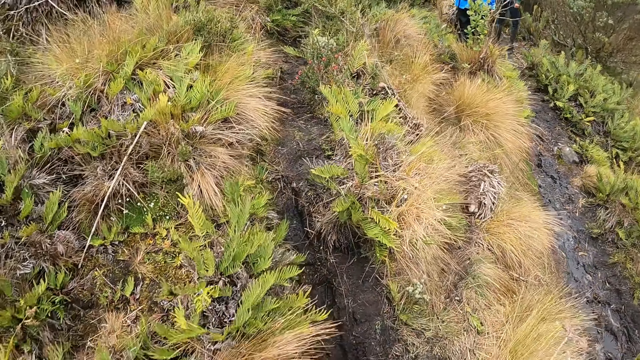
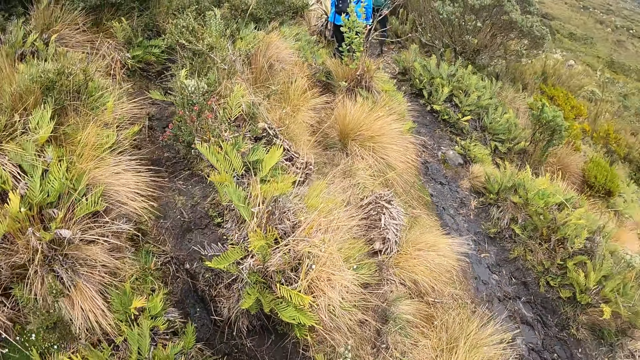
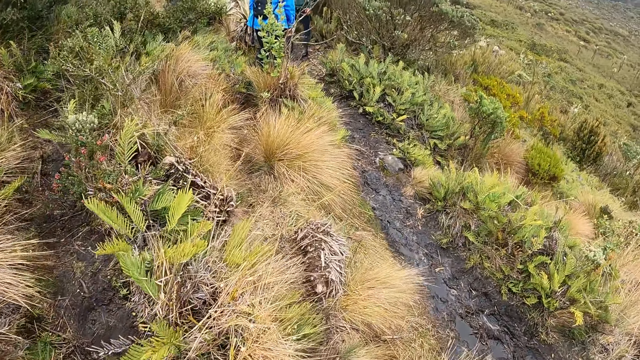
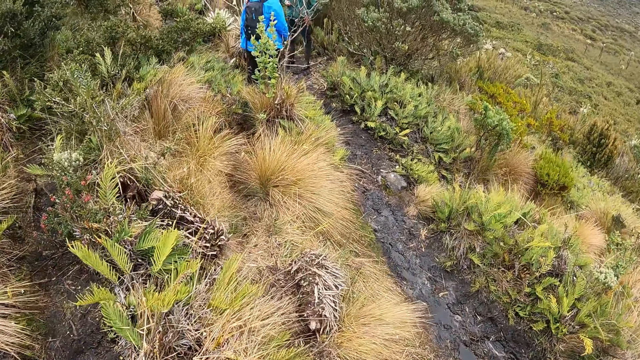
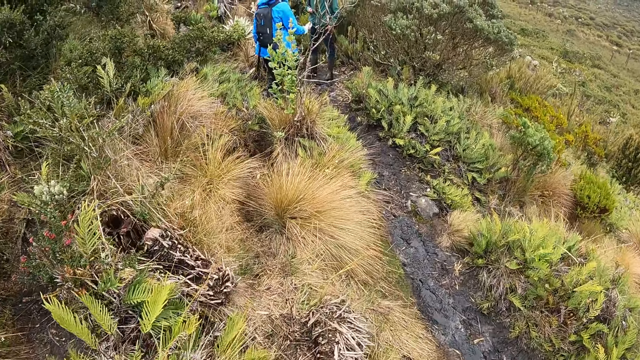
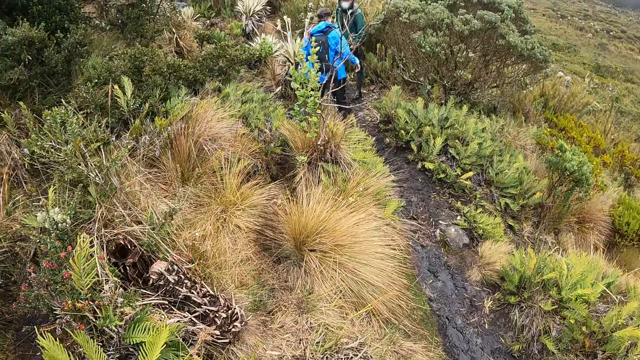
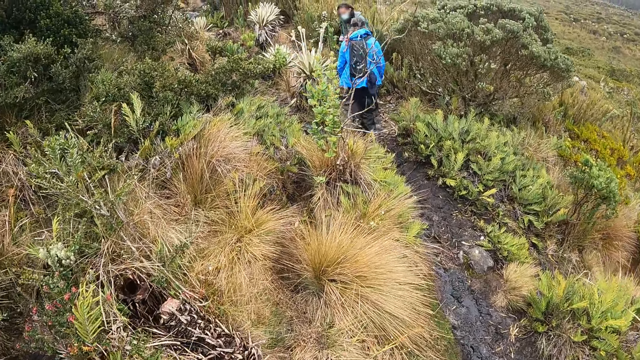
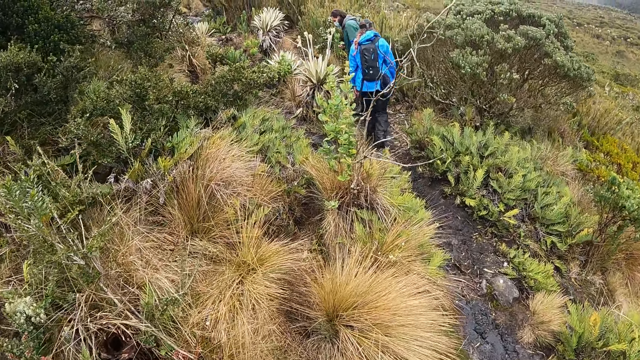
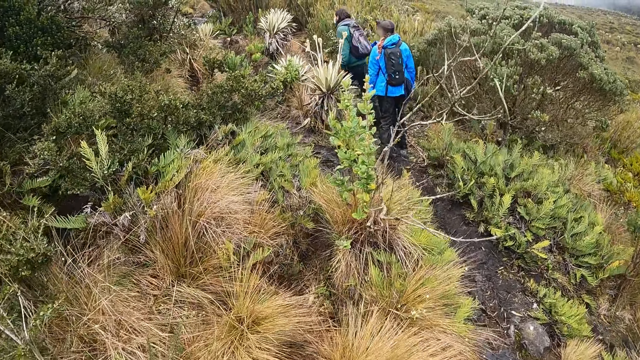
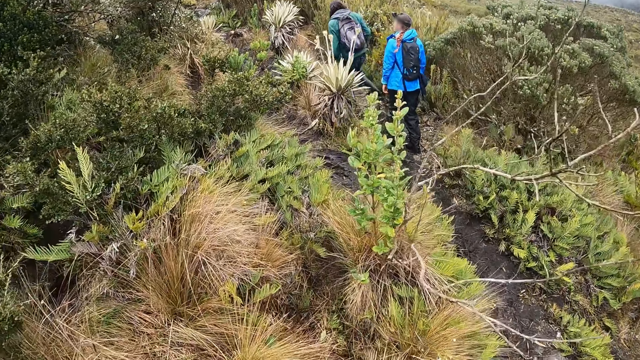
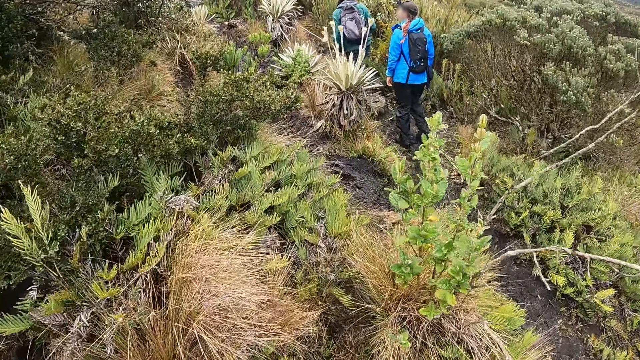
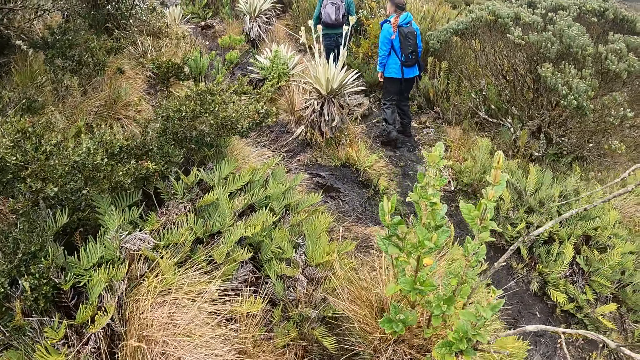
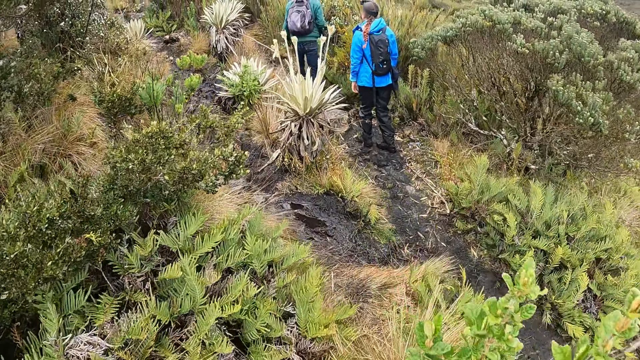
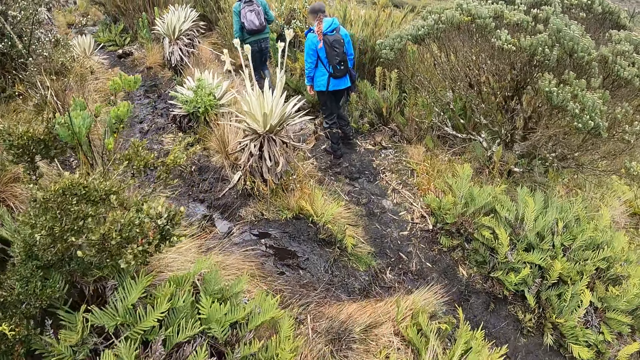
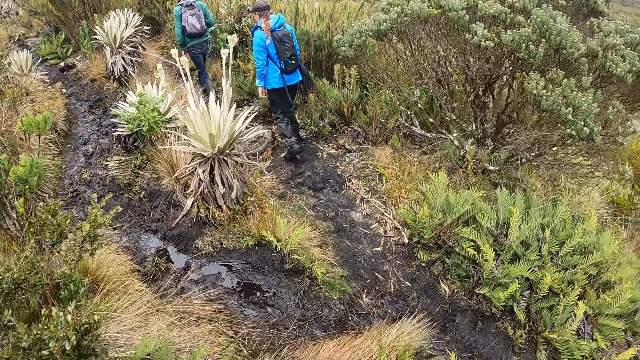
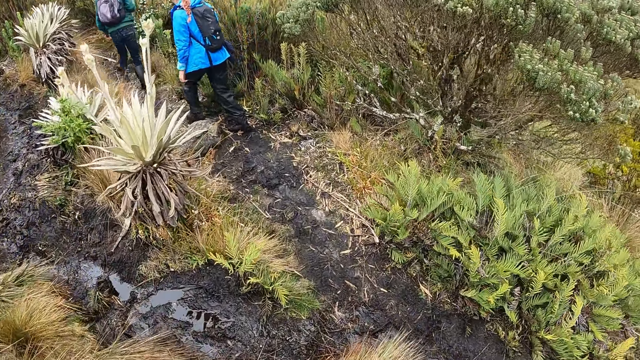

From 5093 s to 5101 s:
The camera wearer looks ahead.

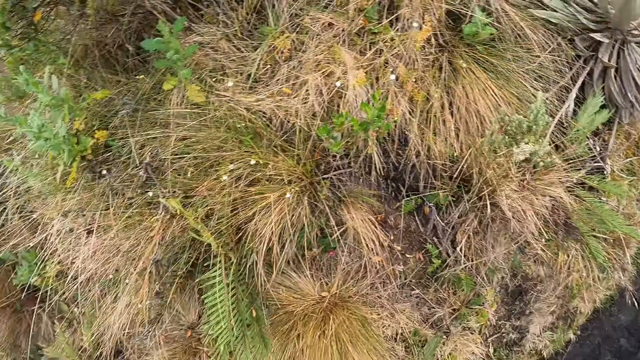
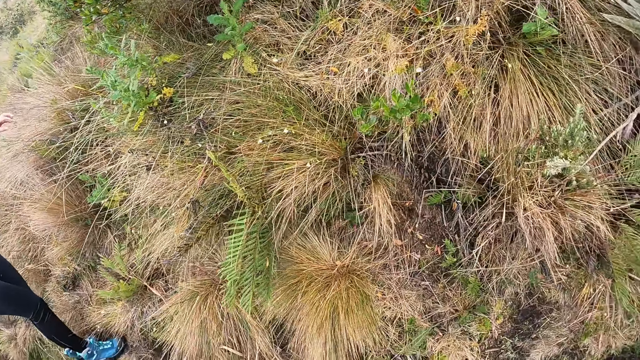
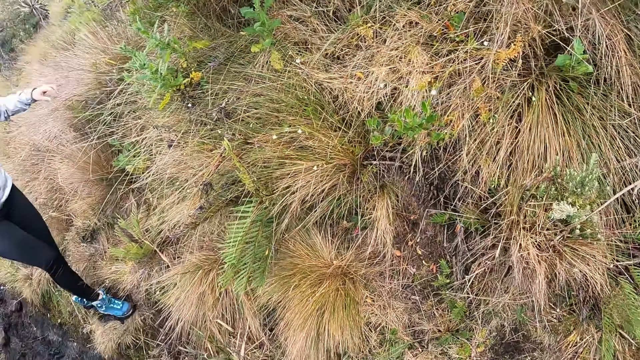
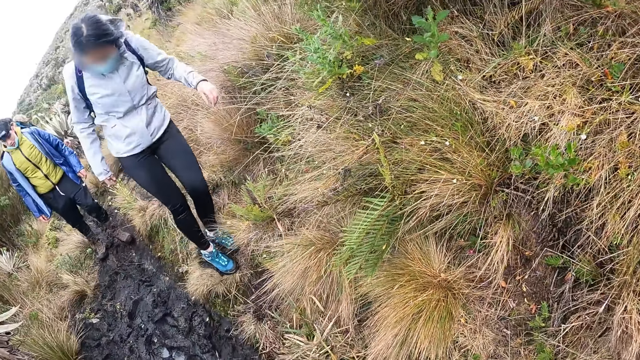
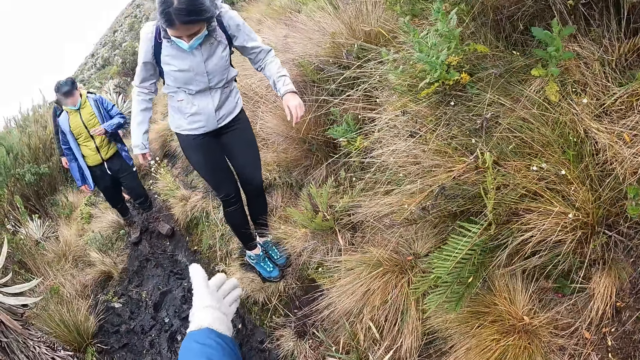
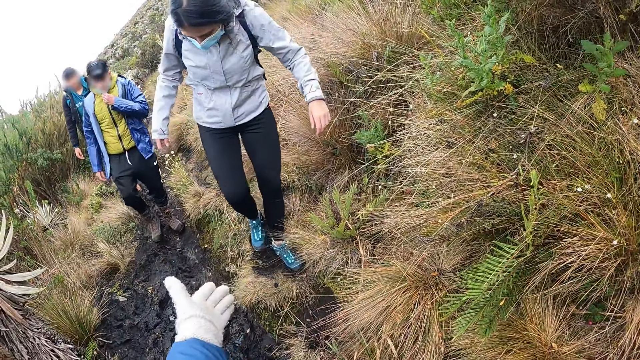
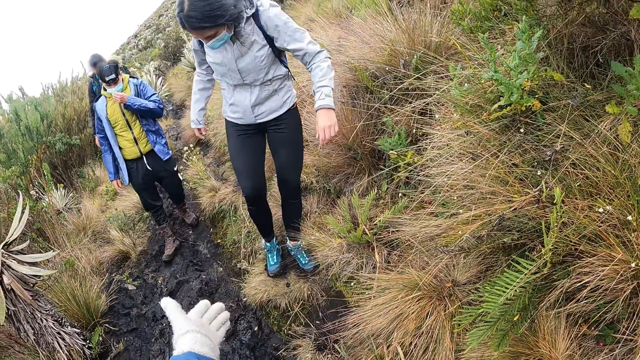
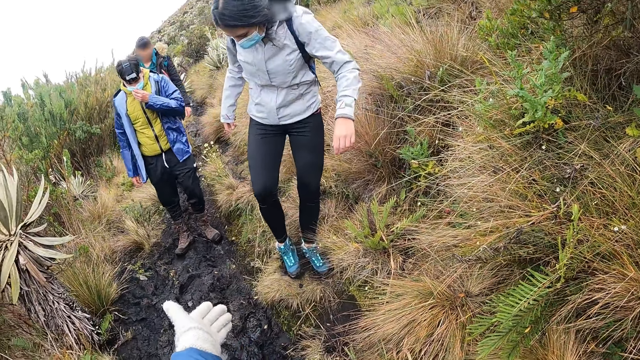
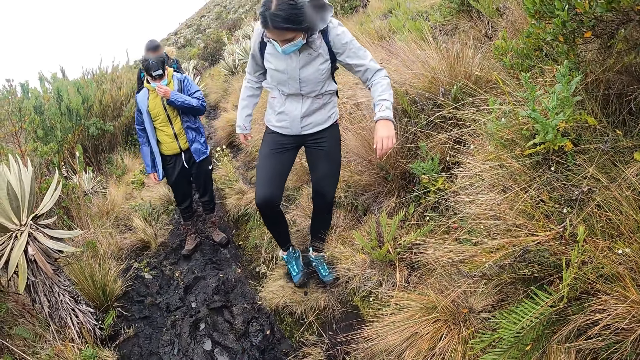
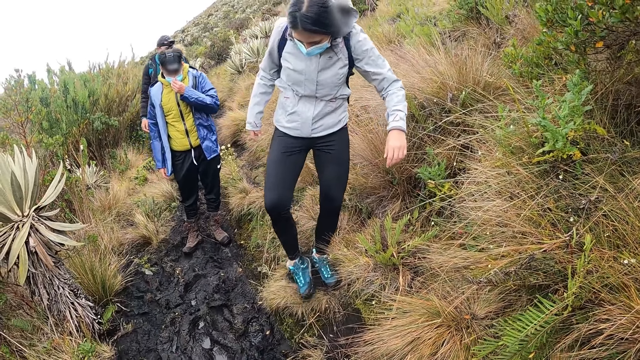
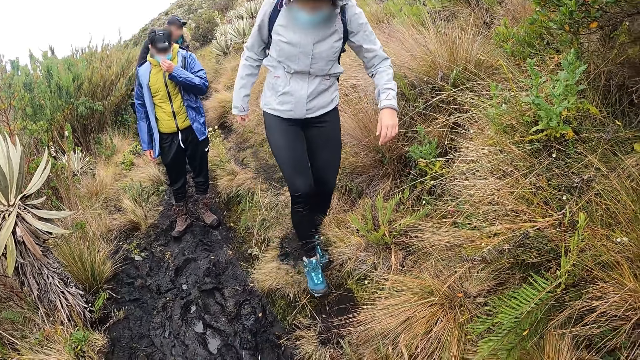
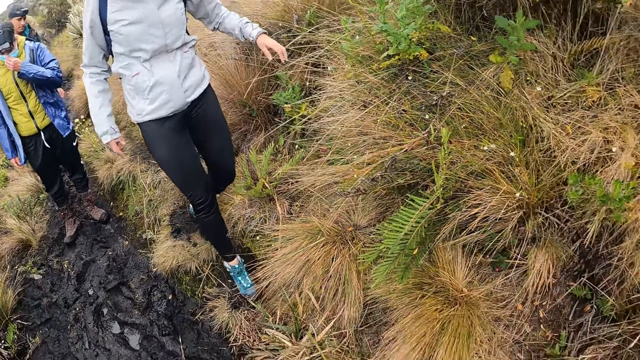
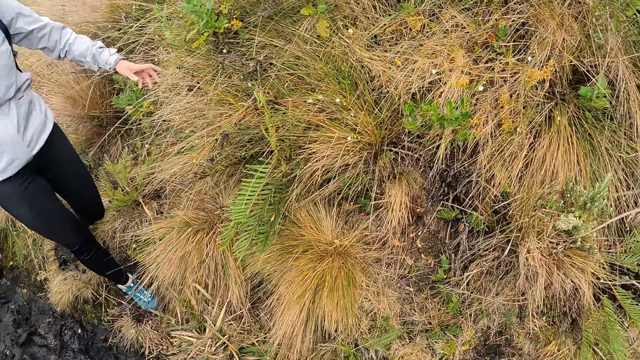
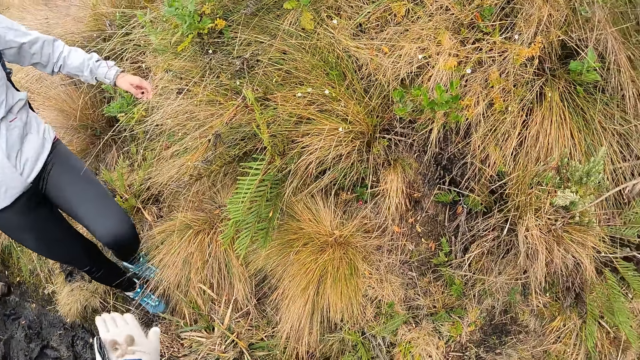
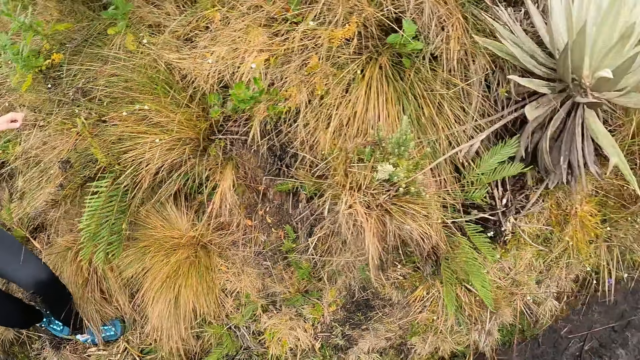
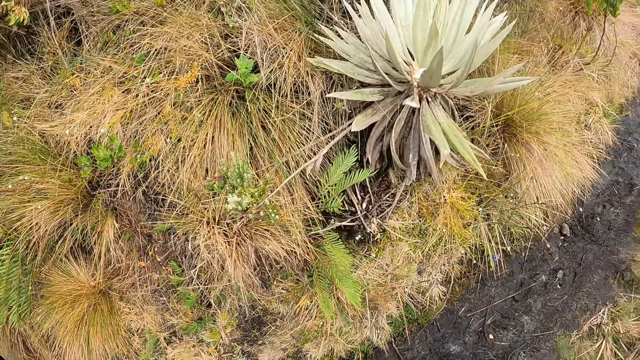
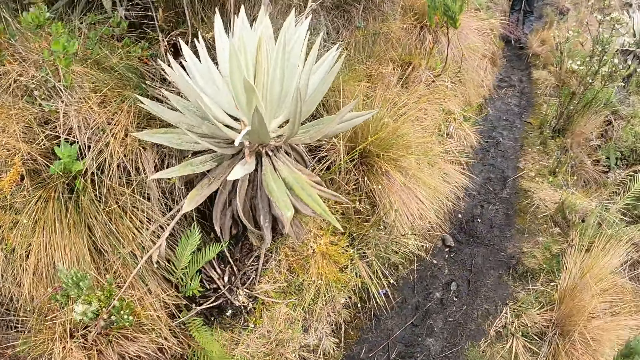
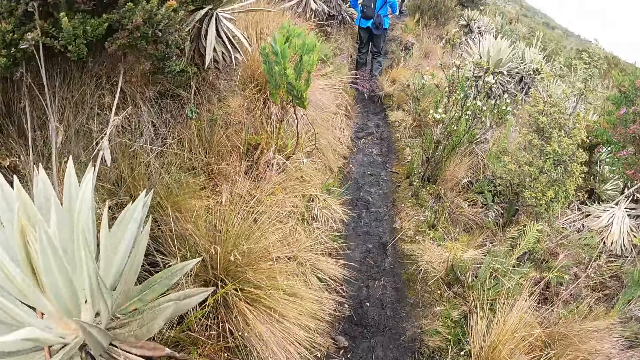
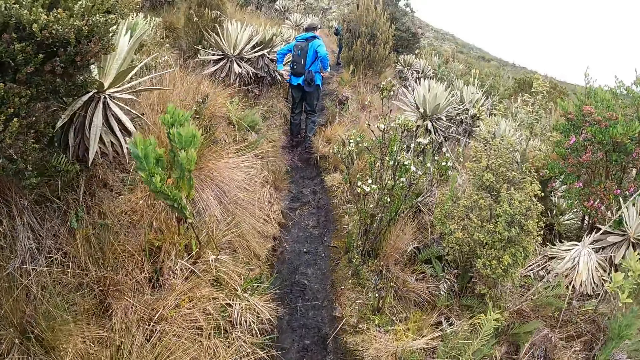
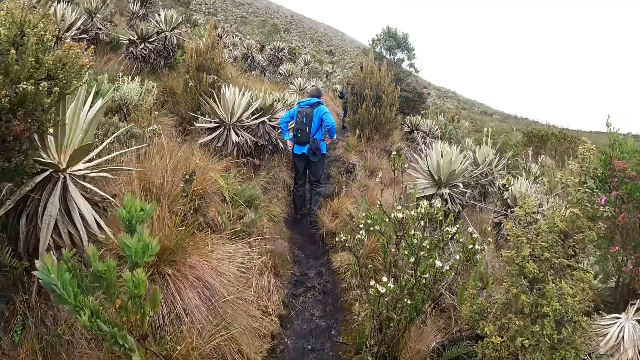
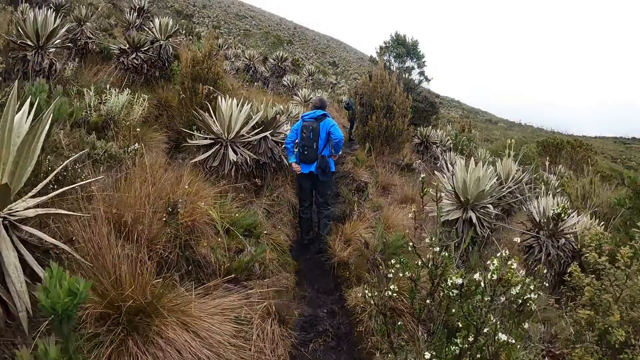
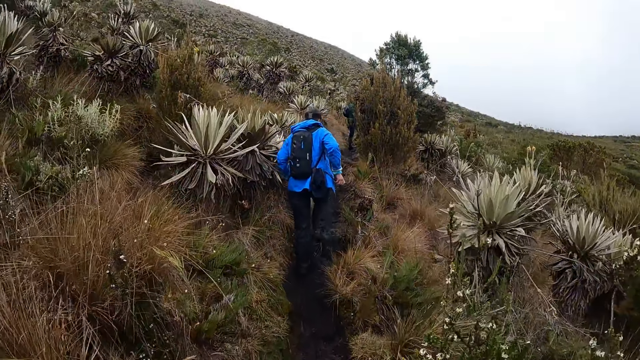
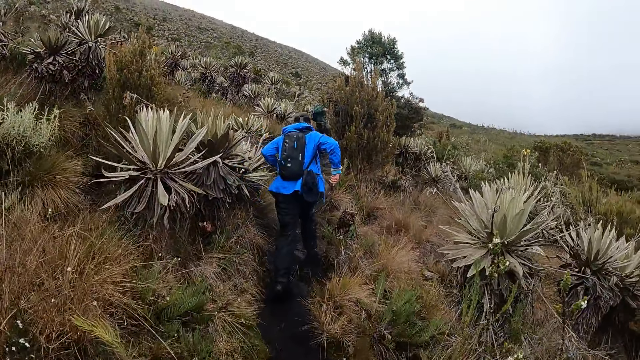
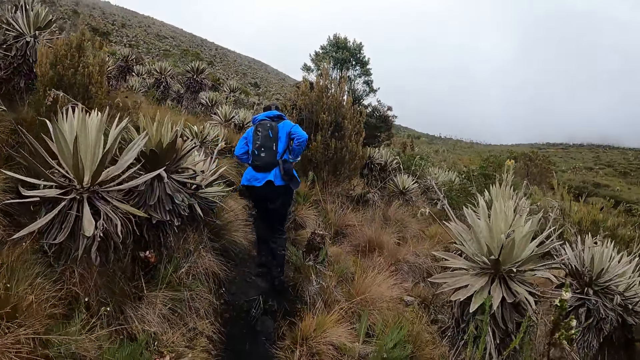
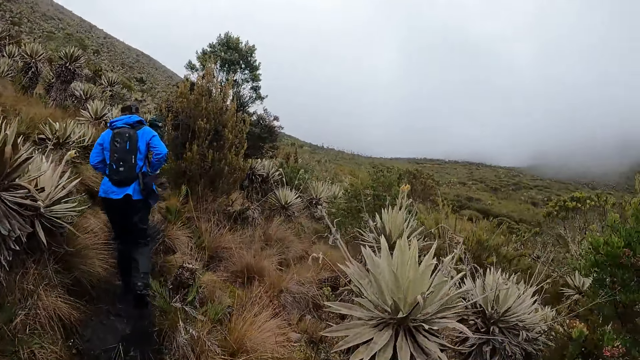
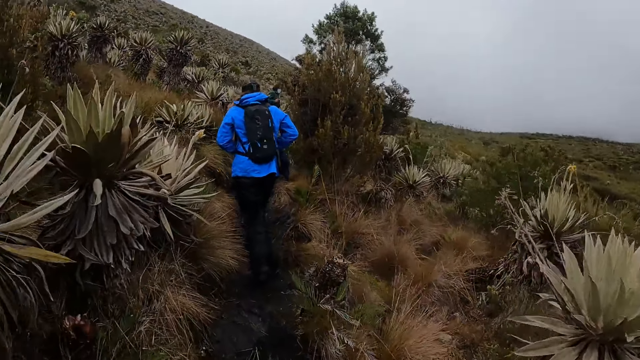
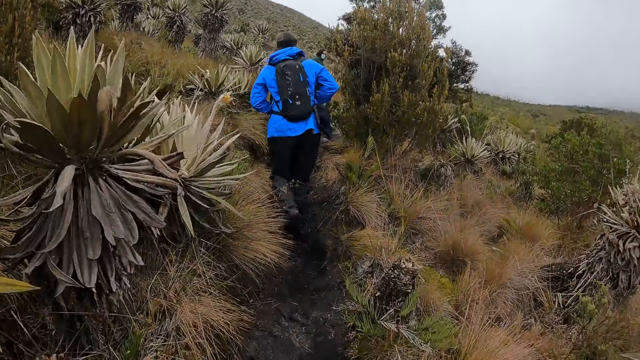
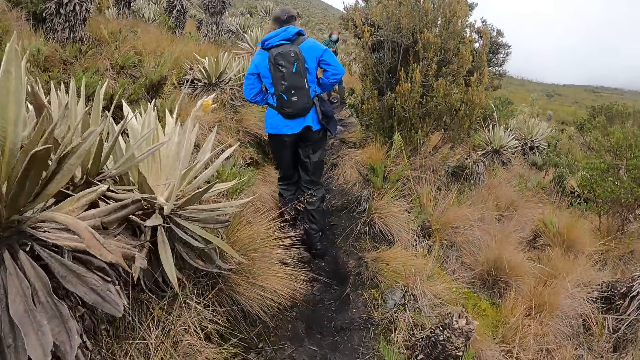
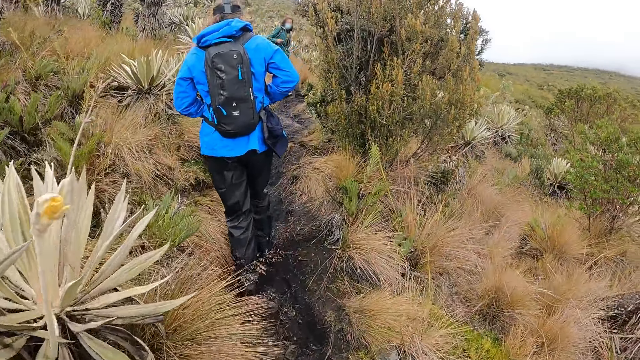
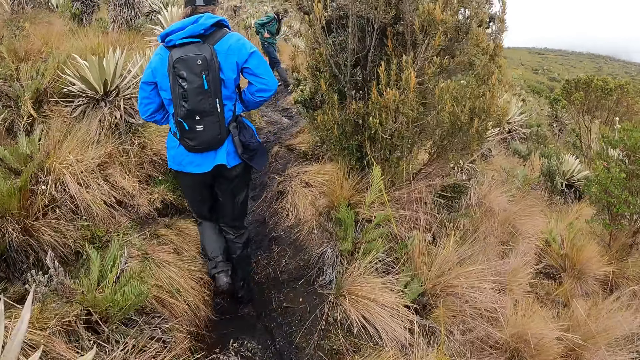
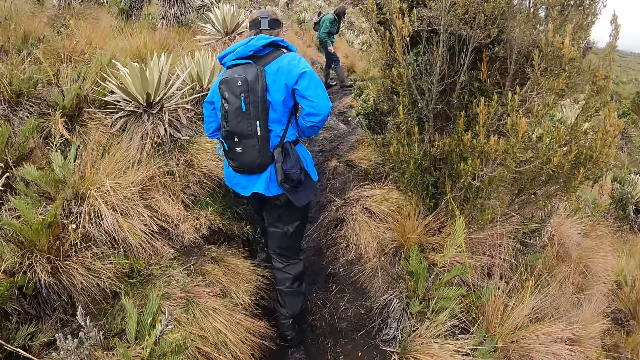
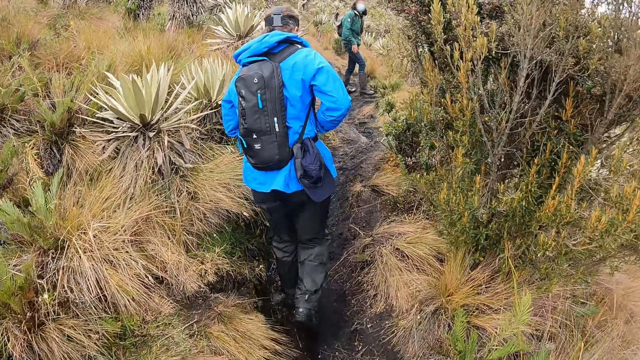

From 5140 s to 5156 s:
The camera wearer stretches his left hand. The woman cleans her leg on the grass. The camera wearer helps someone to cross. A woman walks on the path in the forest. The camera wearer walks on the path in the forest. Another woman fiddles with the handle of the bag with her hands.
